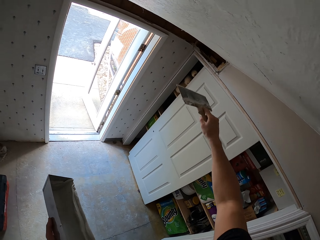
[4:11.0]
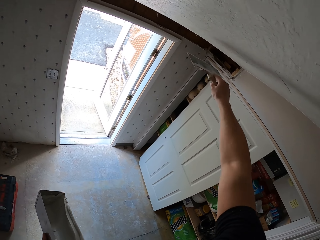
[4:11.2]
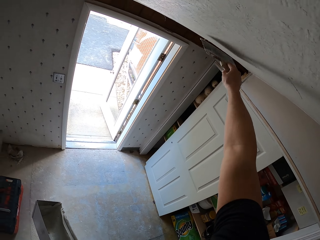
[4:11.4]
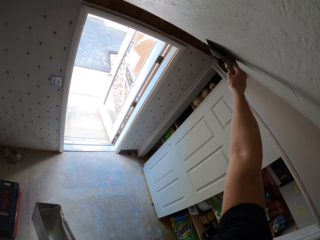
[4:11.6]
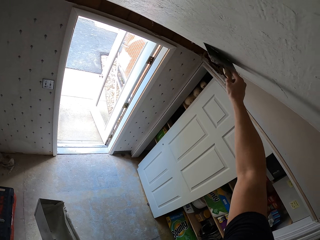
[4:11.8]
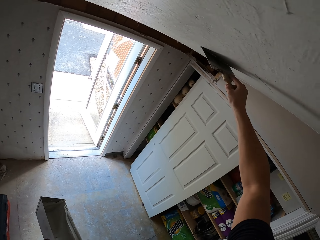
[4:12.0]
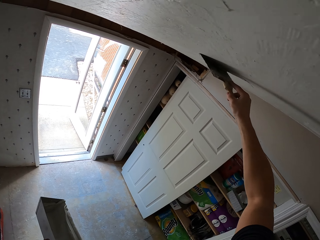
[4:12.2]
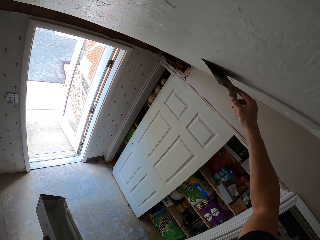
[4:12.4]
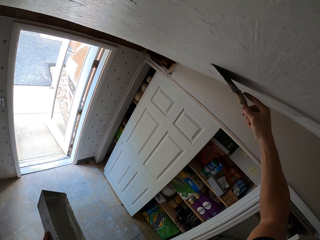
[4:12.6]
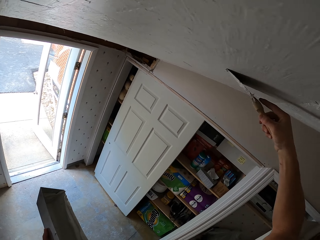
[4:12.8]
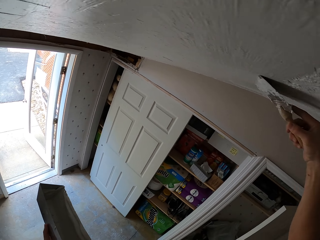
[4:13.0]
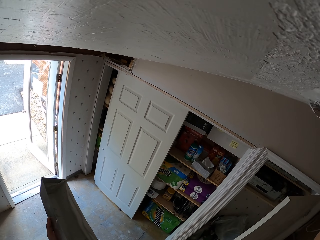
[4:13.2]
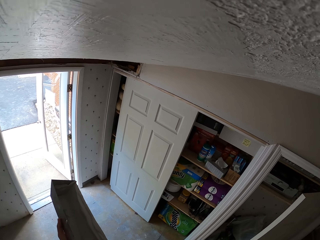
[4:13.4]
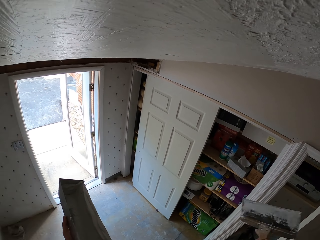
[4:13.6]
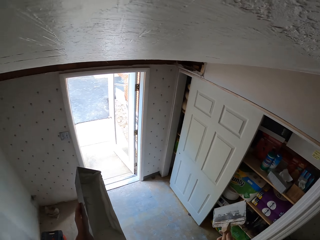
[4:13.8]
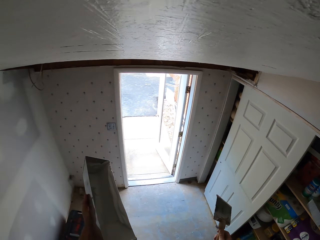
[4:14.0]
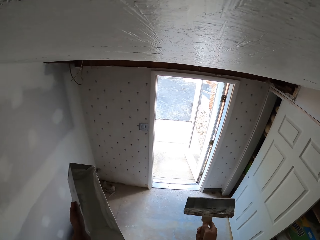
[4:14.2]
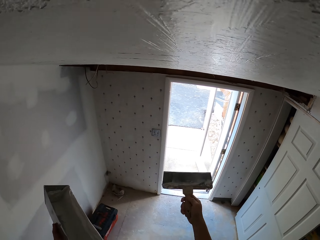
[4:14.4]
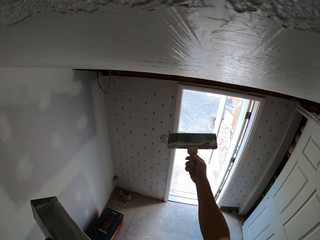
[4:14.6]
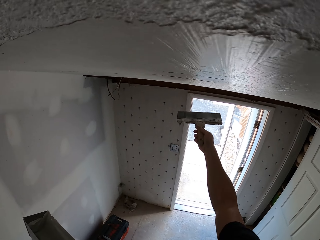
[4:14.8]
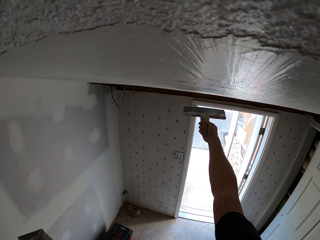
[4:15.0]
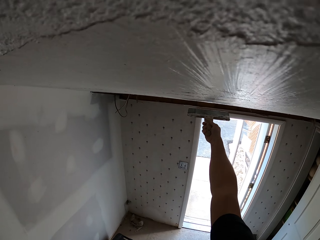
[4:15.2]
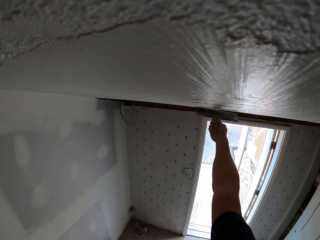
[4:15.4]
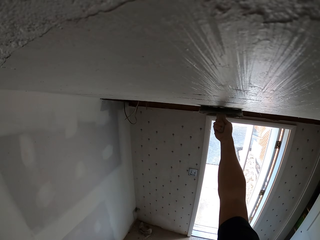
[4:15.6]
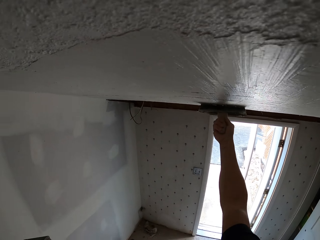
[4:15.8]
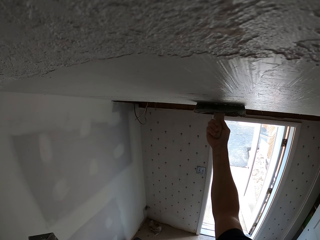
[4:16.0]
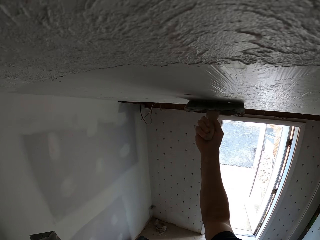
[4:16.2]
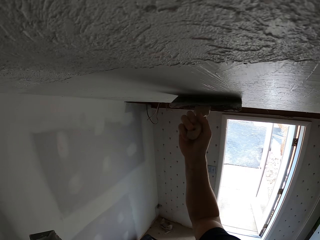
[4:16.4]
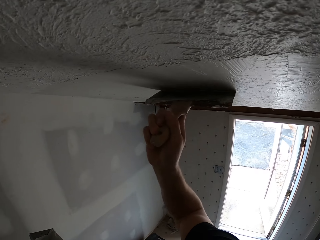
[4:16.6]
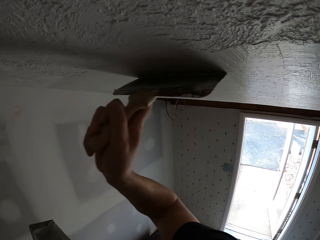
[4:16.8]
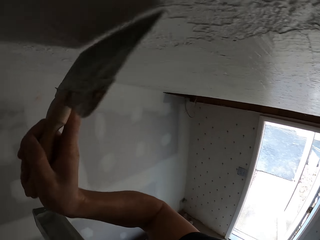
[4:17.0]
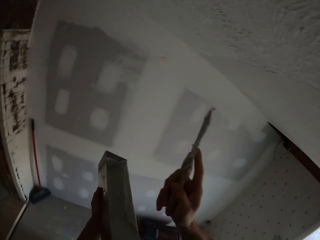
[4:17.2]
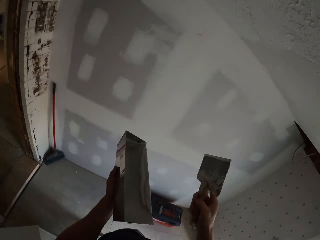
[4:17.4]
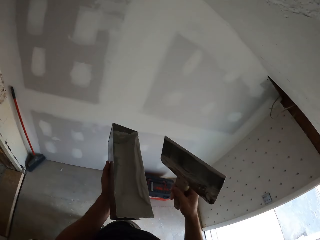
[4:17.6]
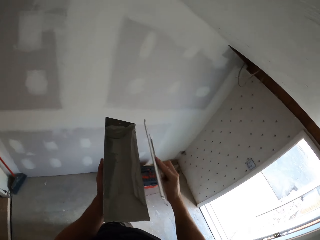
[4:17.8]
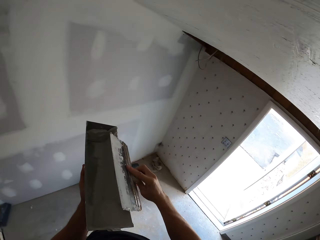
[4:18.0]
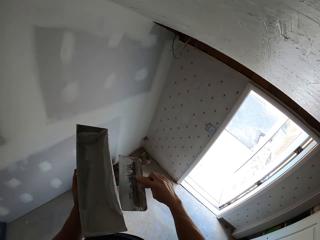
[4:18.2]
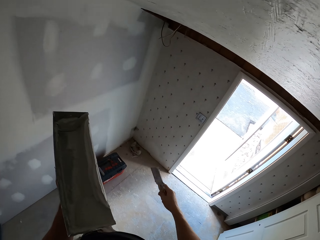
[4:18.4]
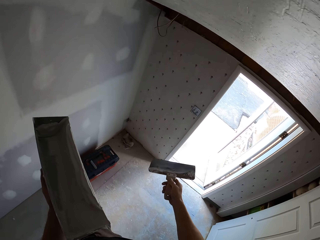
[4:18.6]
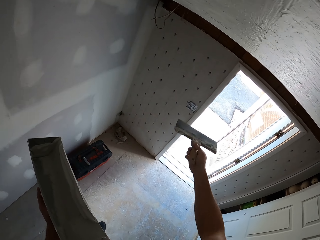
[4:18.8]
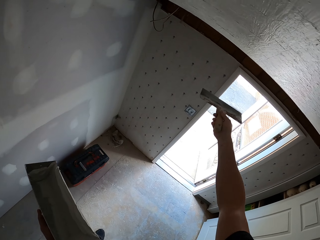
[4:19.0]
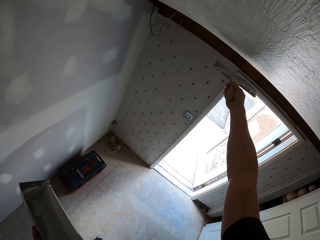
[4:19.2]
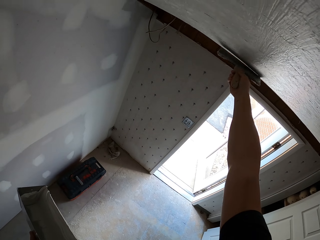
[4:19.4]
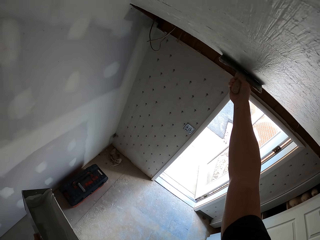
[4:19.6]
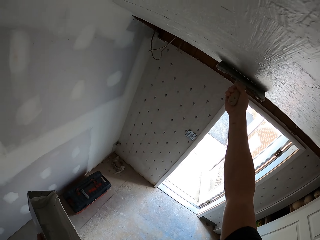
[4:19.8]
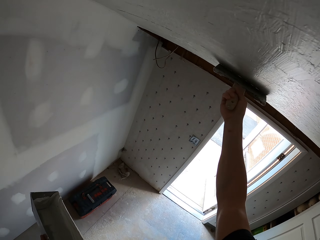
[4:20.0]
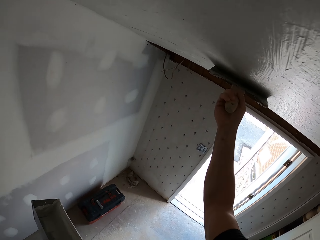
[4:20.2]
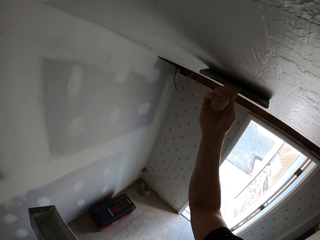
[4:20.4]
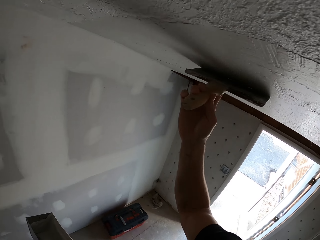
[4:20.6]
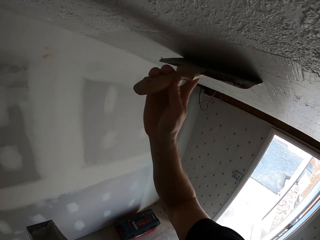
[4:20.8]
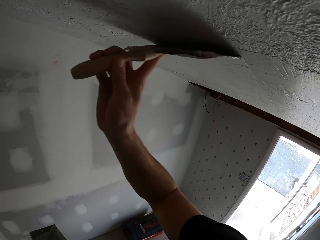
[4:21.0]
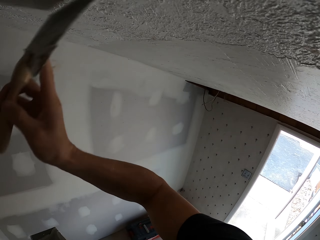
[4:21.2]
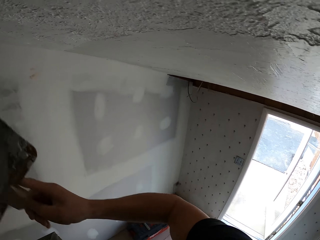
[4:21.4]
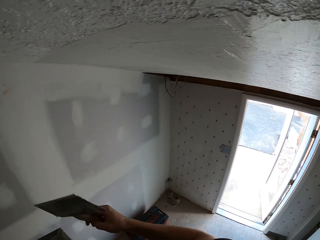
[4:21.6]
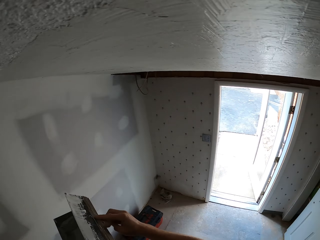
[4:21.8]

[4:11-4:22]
The camera wearer removes the plaster from the masonry trowel. They wipe the brush on a container, plaster the ceiling, and paint a wall.

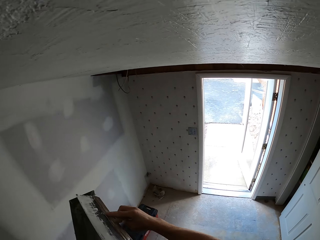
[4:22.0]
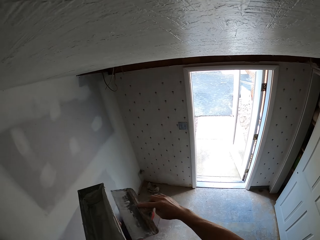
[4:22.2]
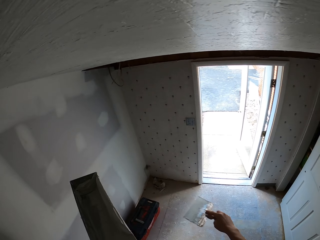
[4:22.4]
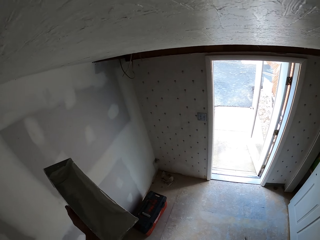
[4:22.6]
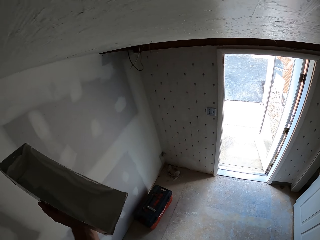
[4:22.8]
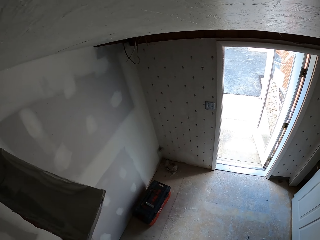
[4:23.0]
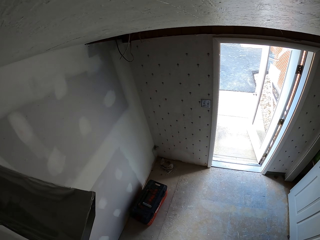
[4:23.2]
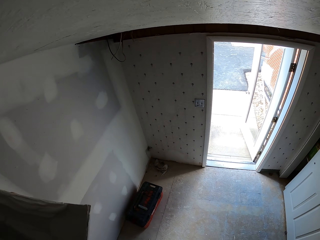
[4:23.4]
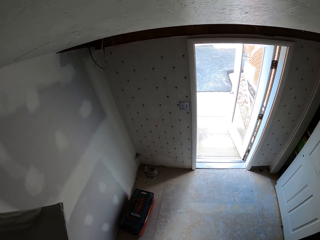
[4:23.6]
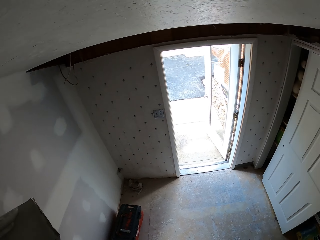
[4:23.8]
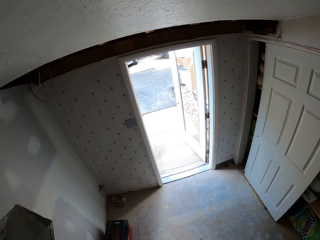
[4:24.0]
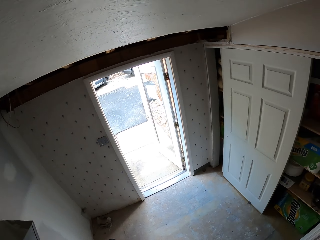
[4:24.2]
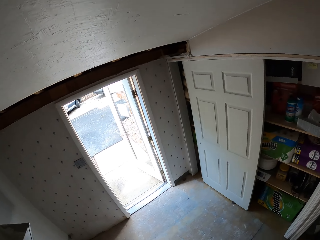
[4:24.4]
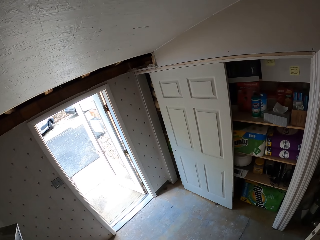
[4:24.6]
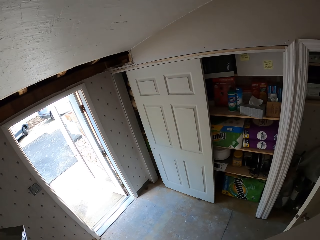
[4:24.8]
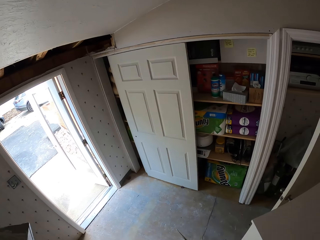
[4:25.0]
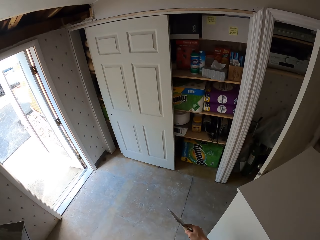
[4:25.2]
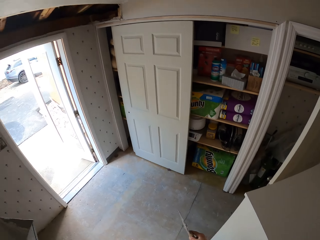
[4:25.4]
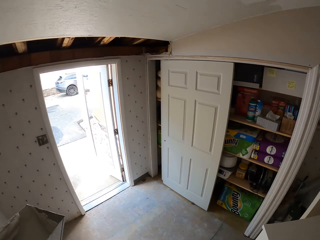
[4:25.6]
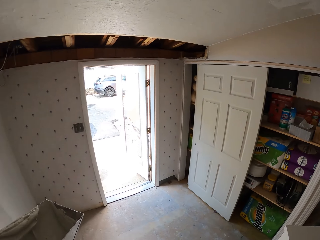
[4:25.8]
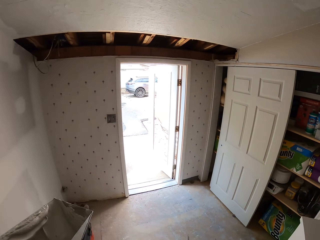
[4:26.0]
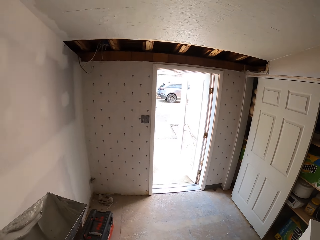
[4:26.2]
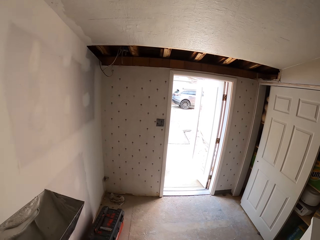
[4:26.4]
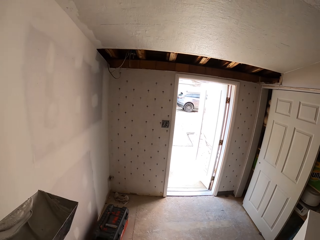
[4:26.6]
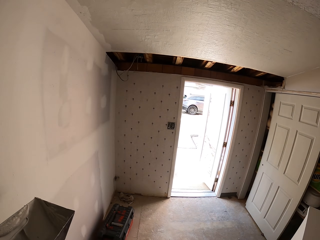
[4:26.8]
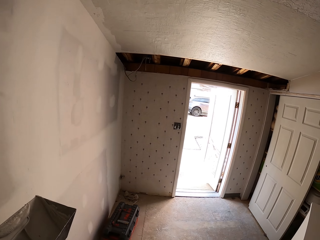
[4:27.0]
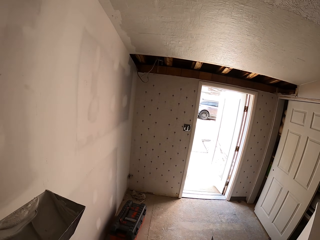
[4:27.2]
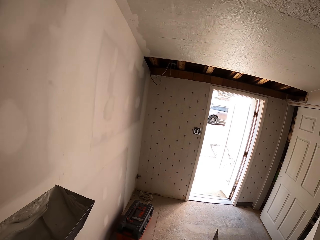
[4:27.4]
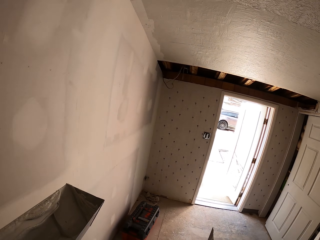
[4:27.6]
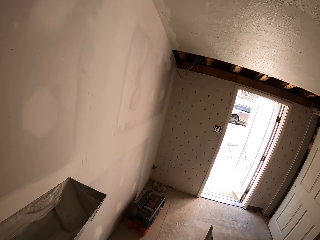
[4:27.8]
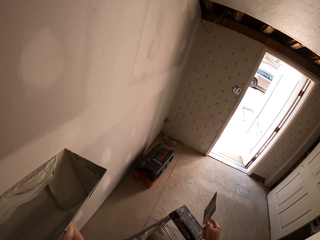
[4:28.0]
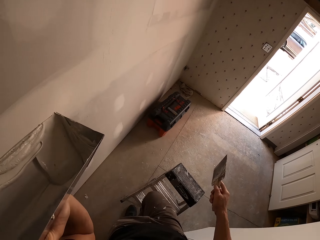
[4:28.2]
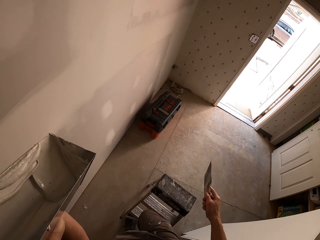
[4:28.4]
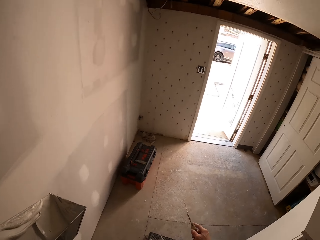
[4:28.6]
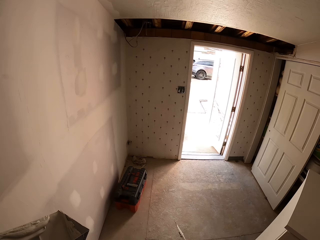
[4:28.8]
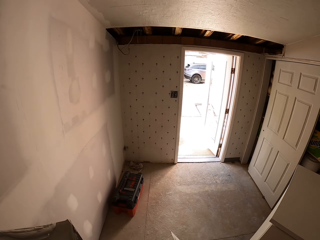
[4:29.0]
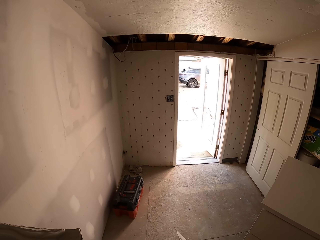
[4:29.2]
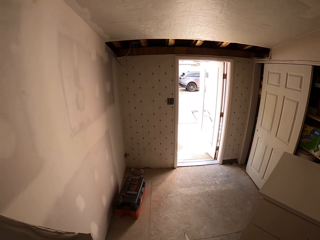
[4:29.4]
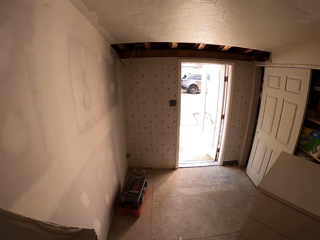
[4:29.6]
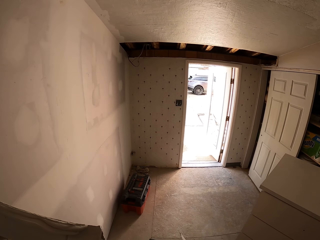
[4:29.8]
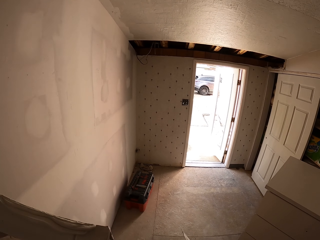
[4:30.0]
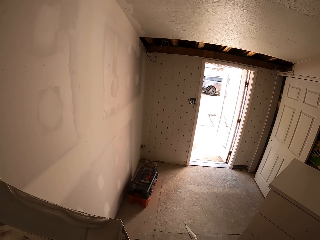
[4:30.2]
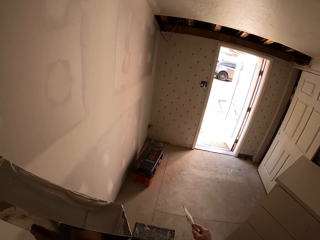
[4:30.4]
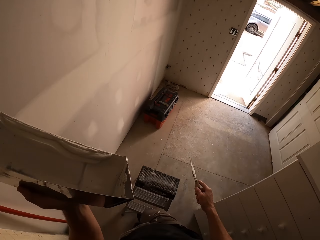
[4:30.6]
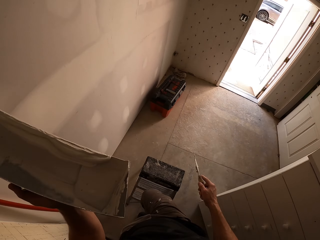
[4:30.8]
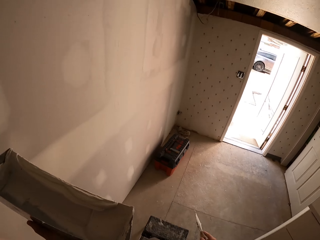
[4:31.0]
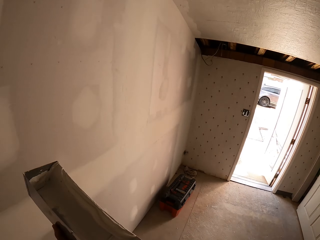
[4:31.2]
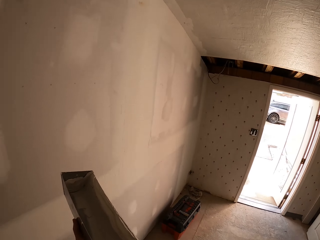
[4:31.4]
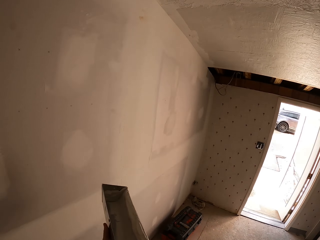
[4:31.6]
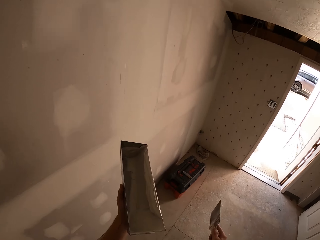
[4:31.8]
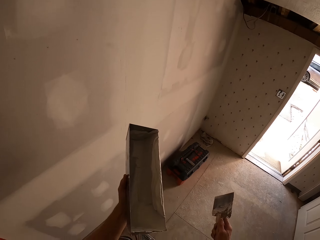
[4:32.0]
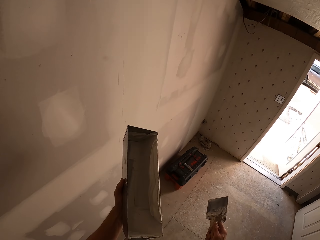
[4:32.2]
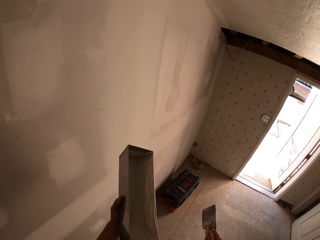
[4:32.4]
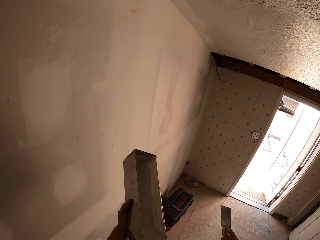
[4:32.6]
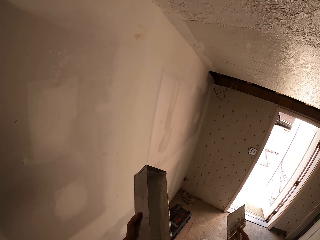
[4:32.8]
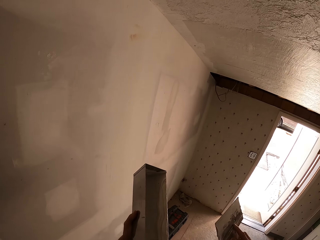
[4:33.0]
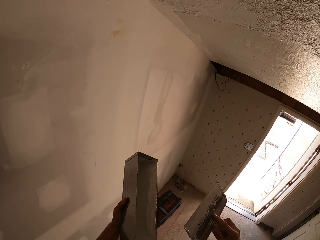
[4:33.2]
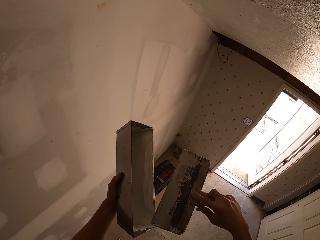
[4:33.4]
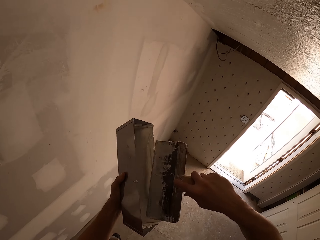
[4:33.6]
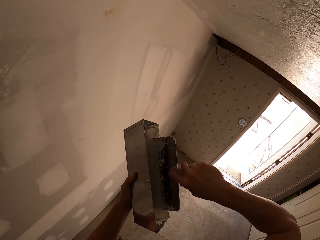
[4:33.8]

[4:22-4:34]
The camera wearer removes the plaster from the masonry trowel. They wipe the brush on a container. They look around the room.
